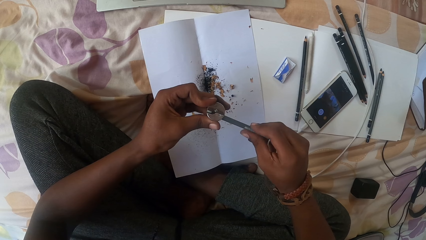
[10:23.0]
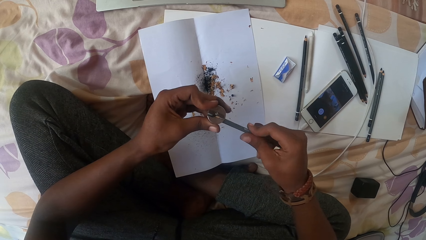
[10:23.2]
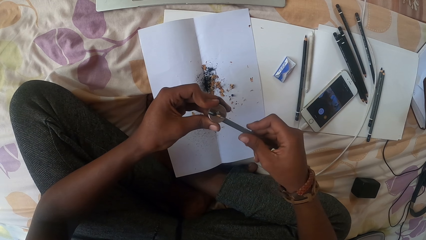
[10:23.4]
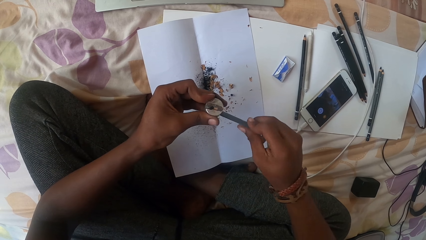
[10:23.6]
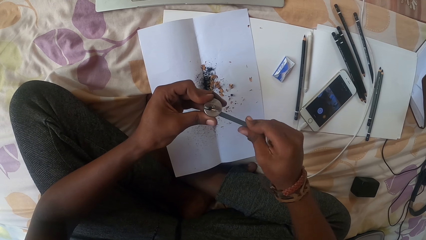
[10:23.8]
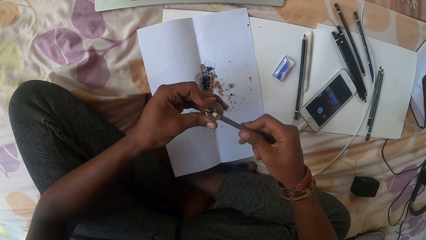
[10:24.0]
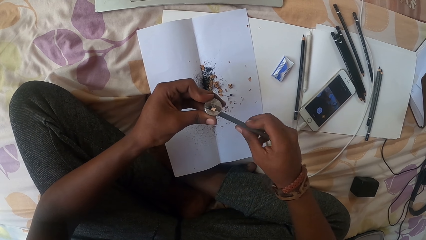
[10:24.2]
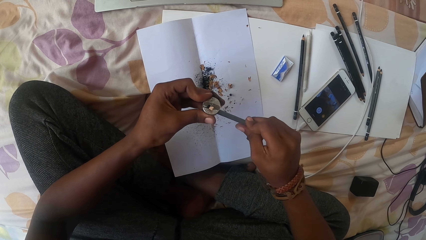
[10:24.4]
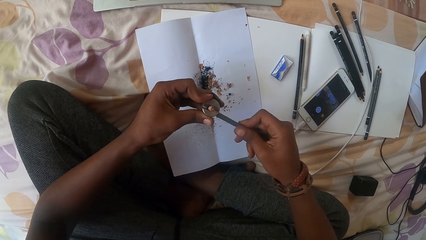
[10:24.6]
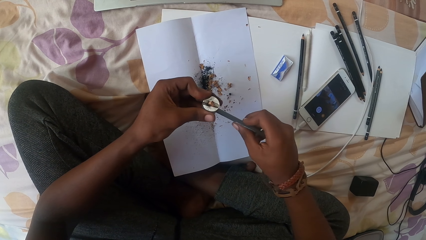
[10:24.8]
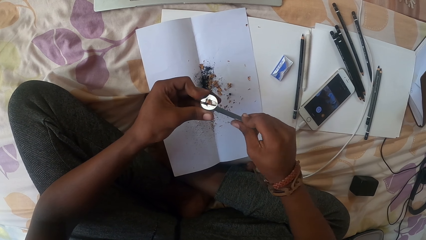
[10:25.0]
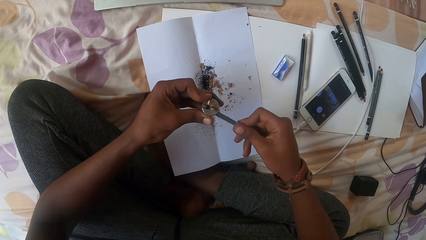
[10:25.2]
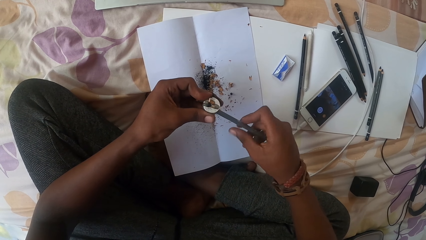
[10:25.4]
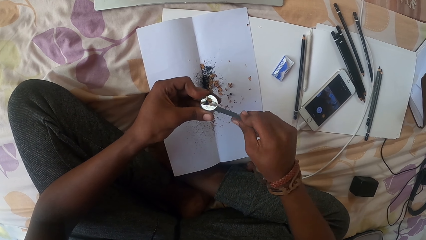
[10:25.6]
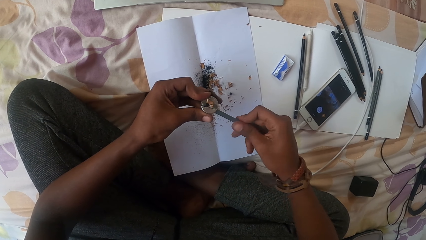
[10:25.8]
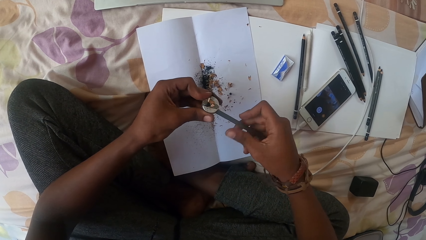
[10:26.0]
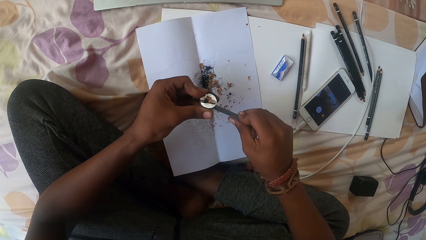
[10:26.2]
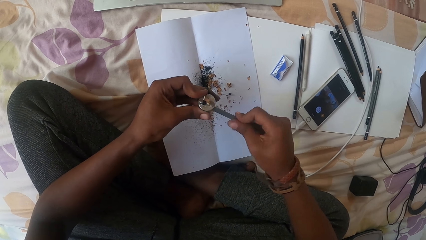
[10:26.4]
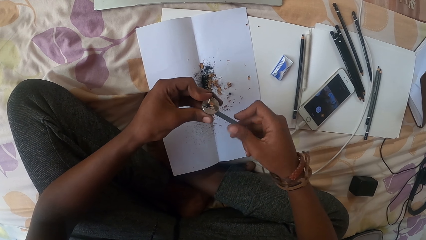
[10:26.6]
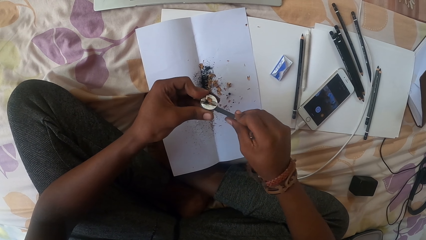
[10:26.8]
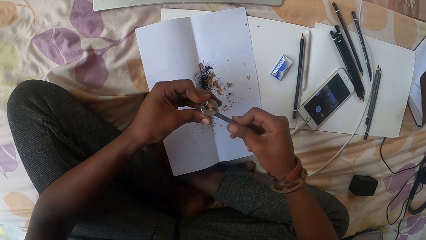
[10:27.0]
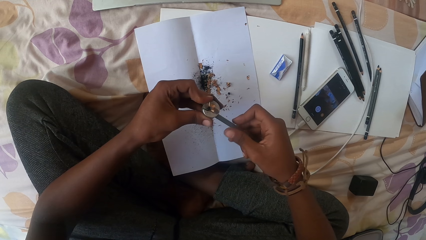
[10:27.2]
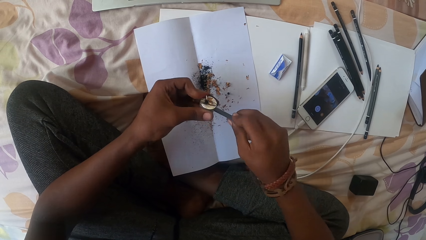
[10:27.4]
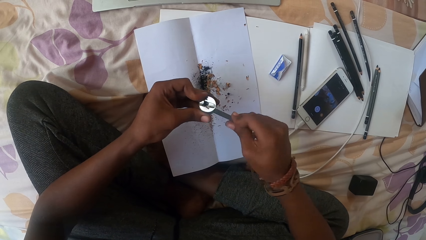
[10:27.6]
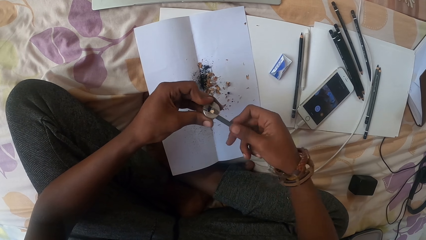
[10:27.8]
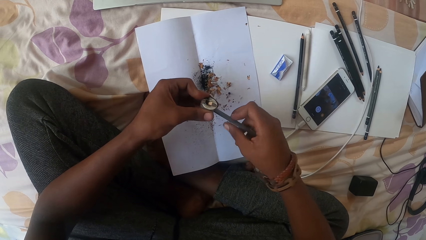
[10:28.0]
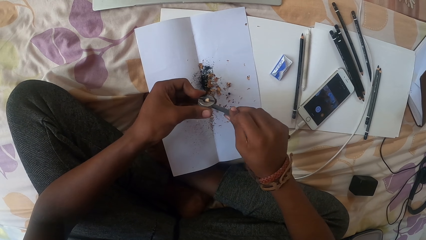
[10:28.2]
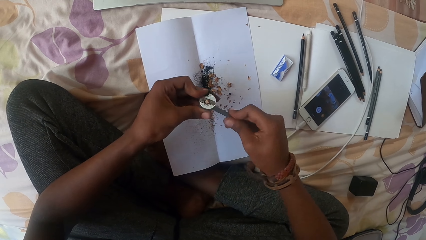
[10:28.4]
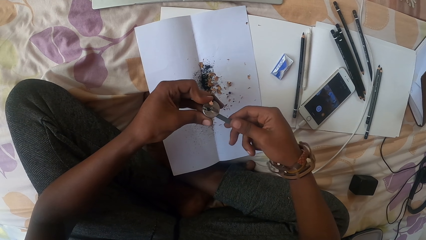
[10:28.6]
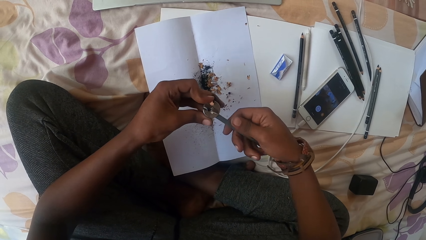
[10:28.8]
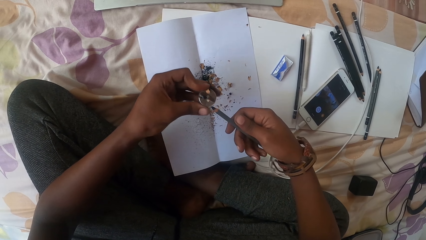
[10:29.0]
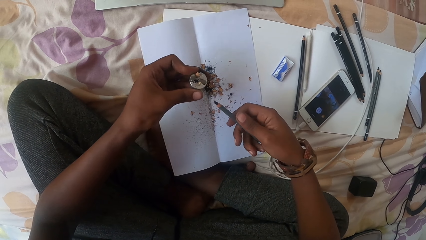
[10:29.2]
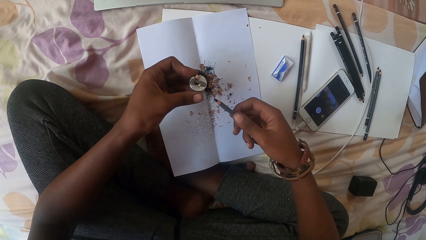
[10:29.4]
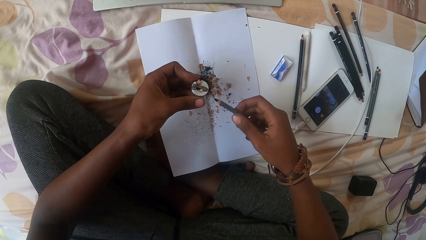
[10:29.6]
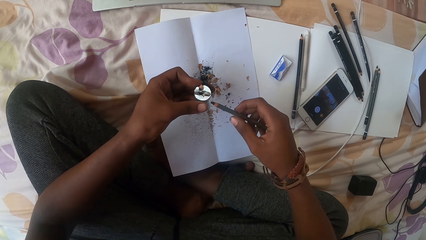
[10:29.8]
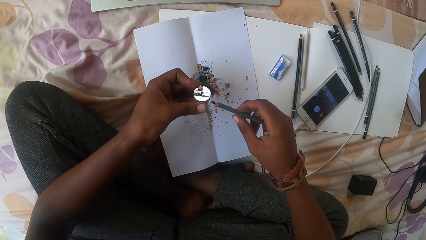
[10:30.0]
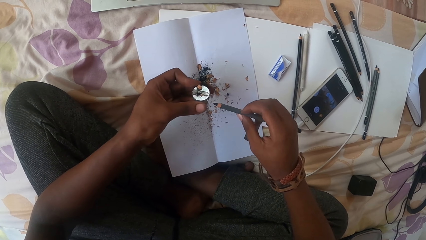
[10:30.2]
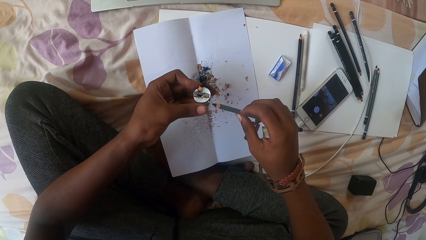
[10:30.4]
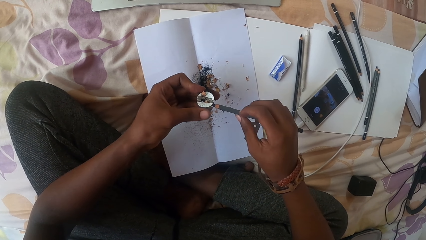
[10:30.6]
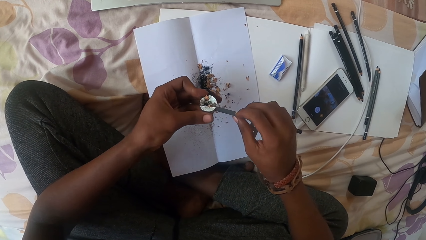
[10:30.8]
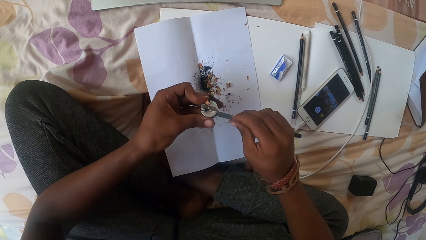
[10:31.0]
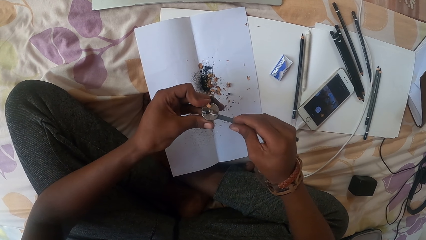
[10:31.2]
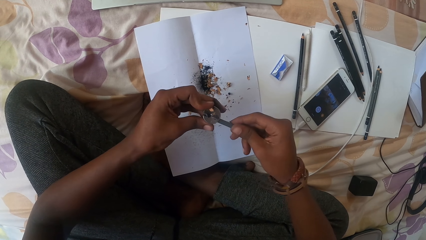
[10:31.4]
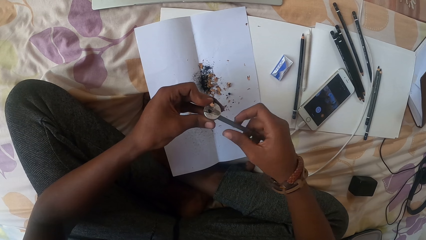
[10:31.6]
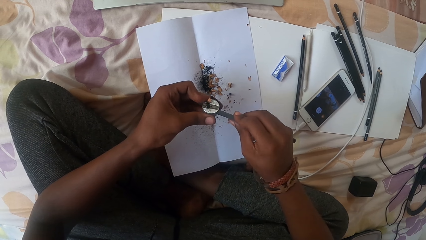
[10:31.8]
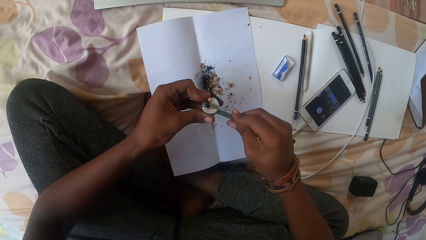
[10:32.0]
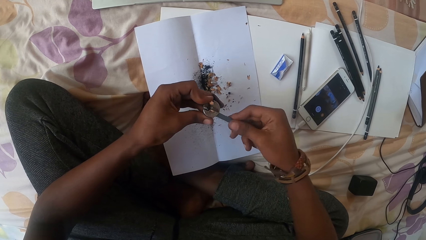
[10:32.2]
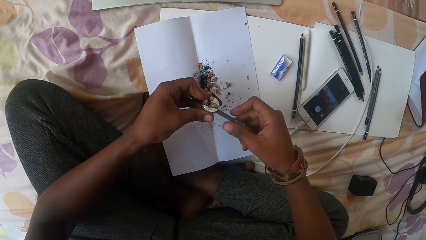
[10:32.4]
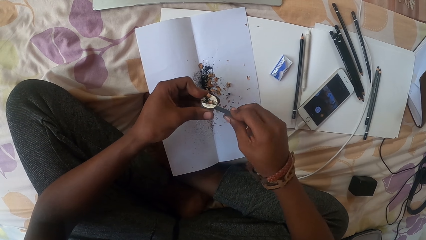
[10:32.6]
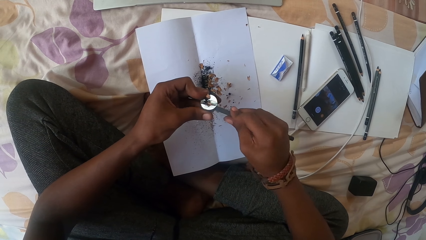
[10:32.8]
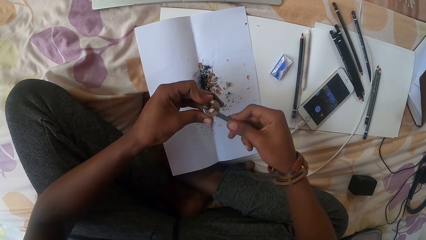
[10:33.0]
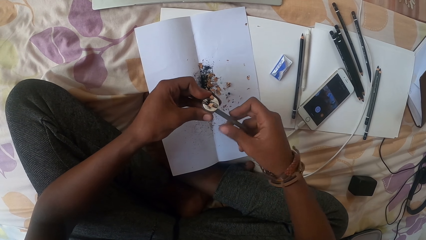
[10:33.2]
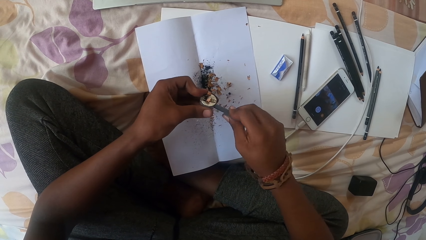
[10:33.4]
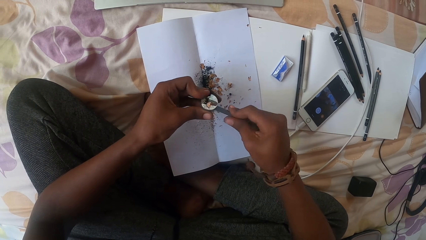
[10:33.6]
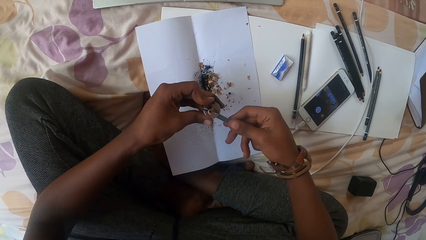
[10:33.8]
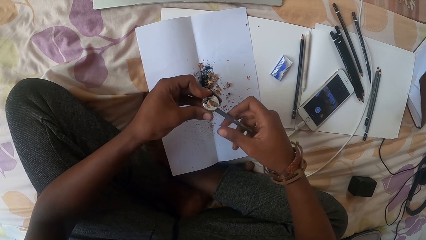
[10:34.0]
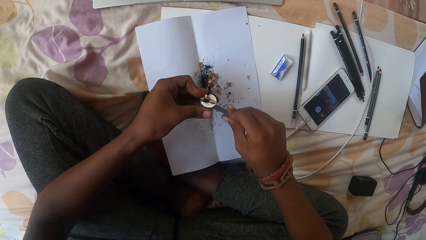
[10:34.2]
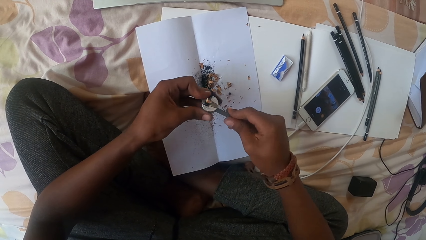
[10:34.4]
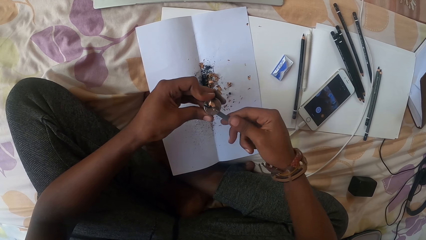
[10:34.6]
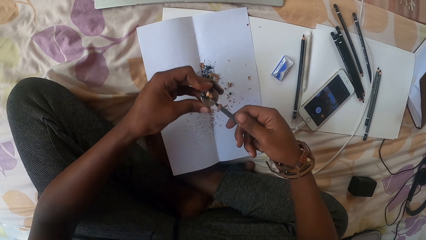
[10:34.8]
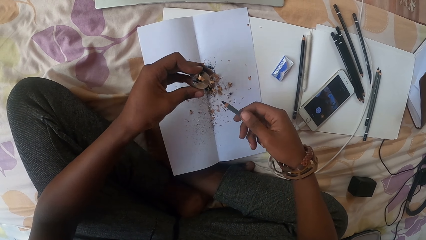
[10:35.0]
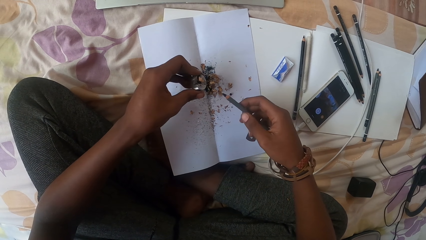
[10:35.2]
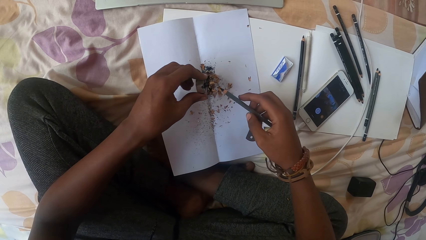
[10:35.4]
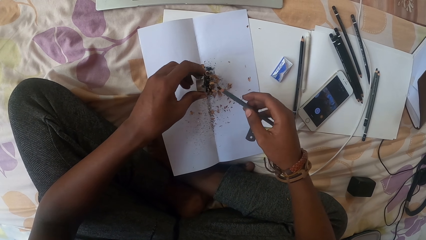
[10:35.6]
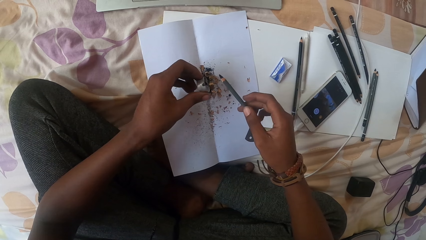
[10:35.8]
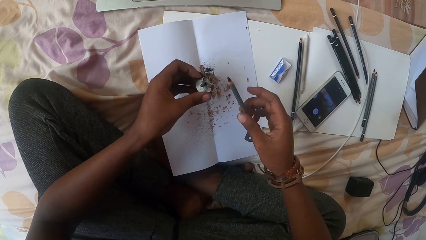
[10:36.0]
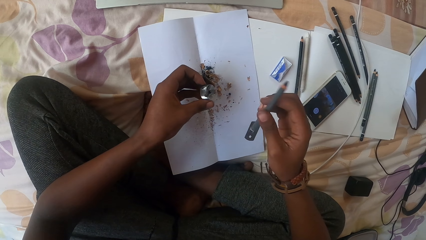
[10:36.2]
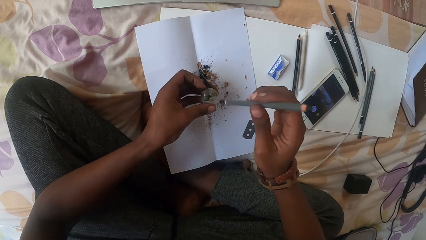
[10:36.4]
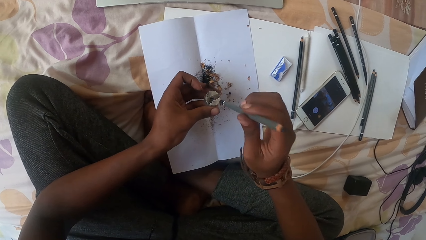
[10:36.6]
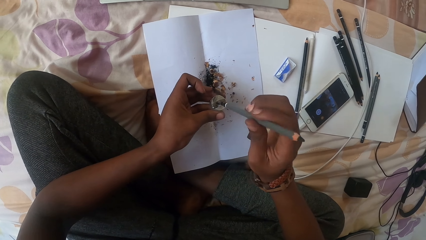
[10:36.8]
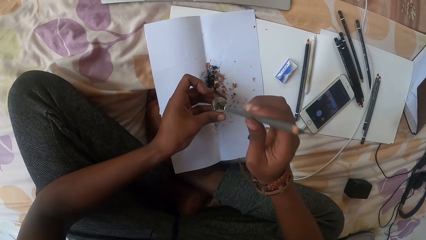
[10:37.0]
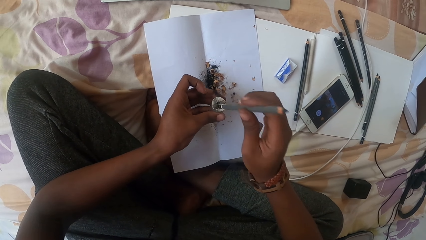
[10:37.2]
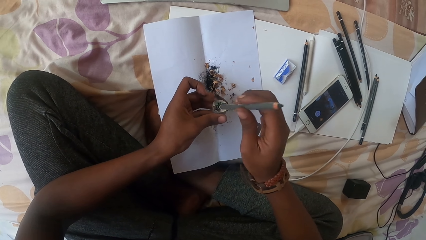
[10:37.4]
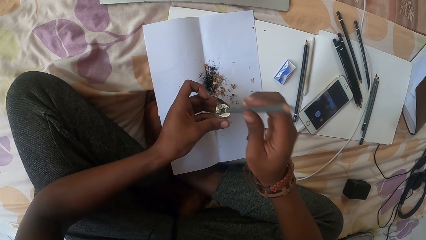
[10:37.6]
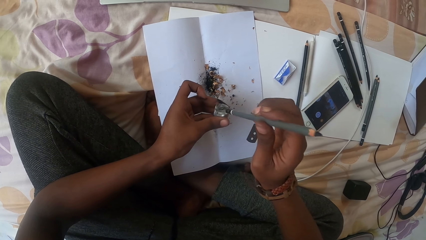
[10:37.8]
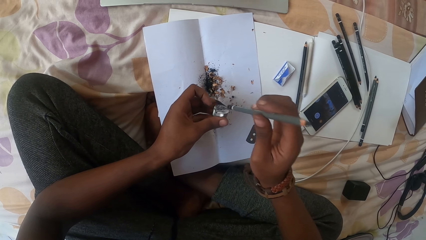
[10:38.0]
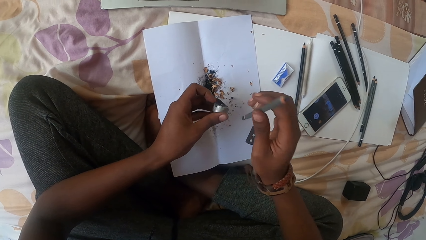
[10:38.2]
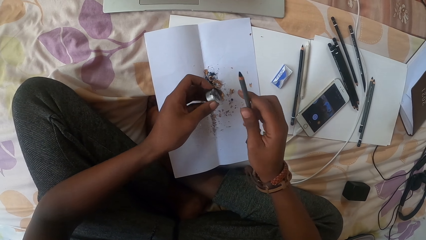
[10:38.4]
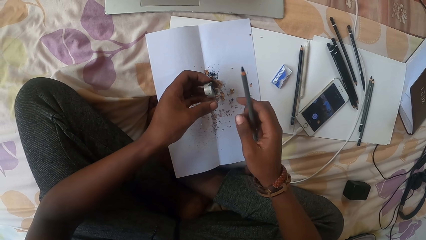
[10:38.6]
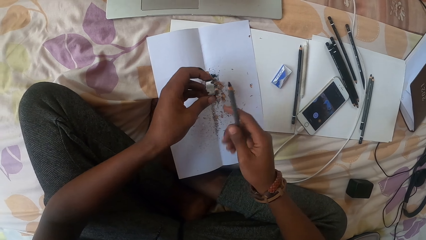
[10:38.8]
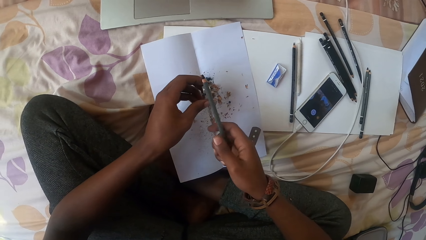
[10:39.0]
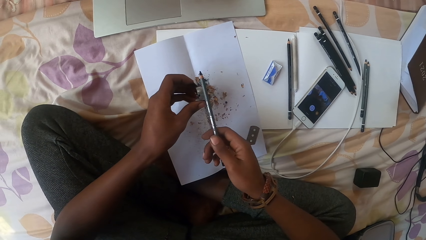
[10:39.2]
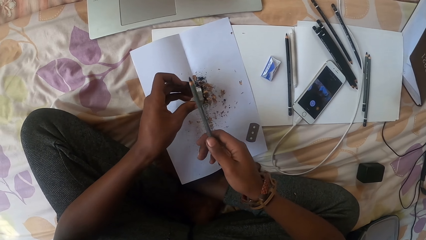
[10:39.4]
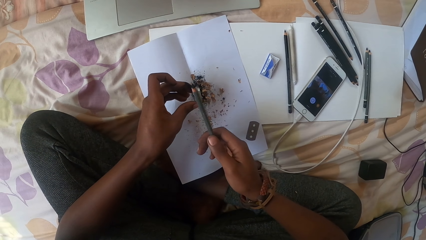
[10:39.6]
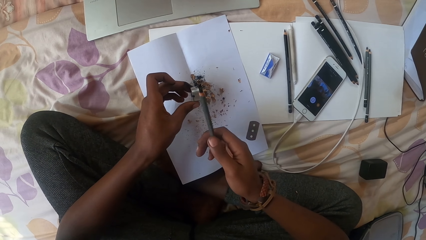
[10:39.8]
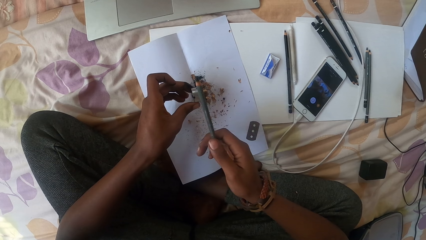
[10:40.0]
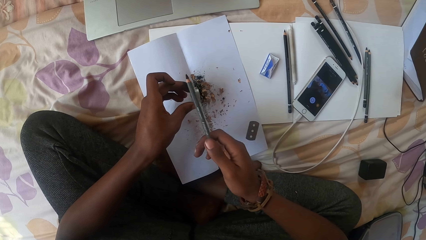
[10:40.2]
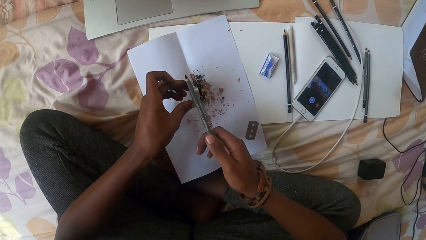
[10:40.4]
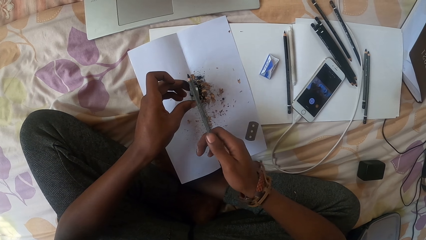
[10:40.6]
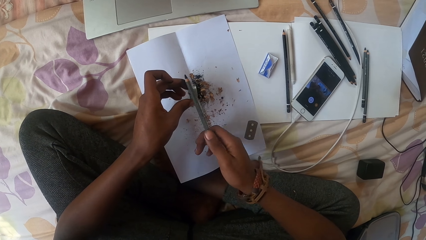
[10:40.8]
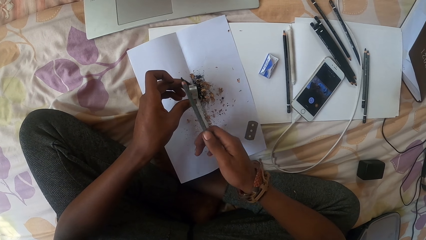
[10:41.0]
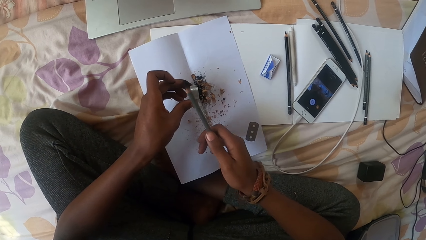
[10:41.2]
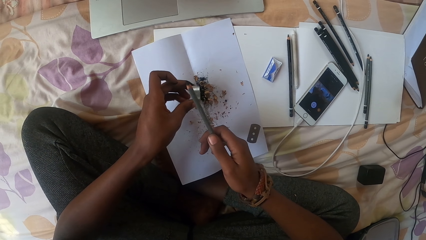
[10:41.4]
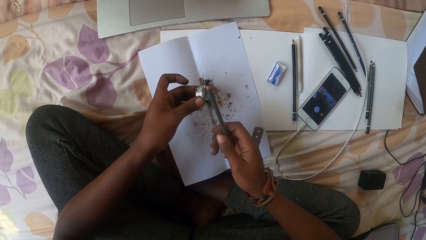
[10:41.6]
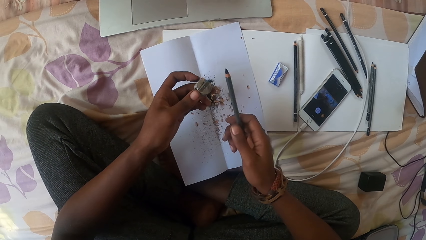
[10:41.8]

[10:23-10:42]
The camera wearer hits the sharpener with a pencil. They pour out waste from the sharpener.
